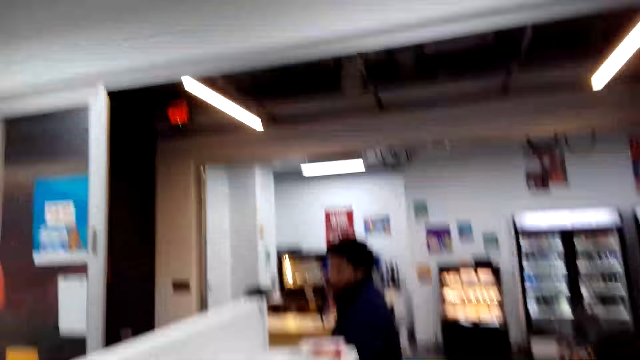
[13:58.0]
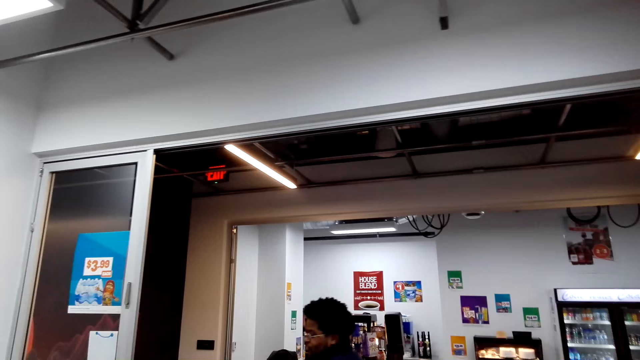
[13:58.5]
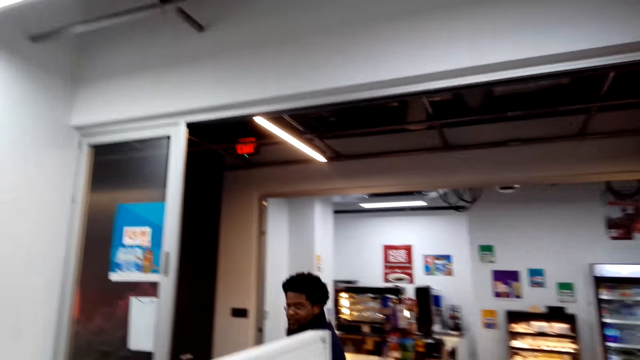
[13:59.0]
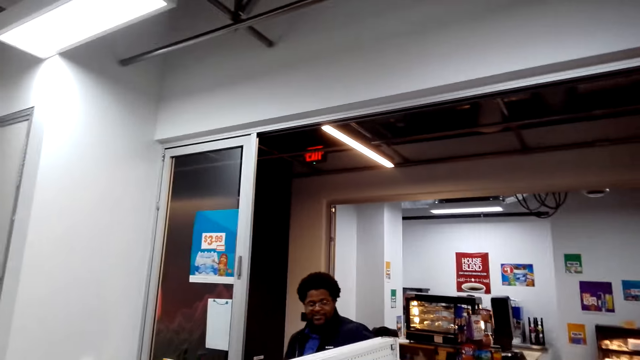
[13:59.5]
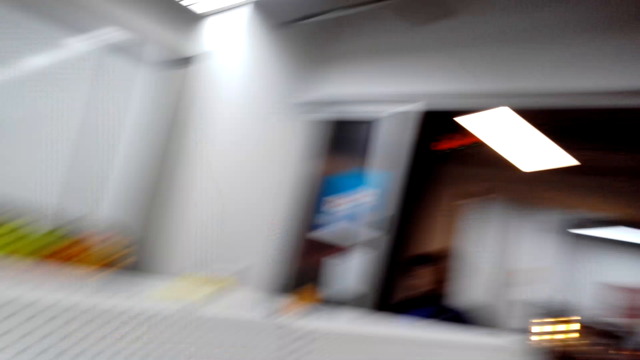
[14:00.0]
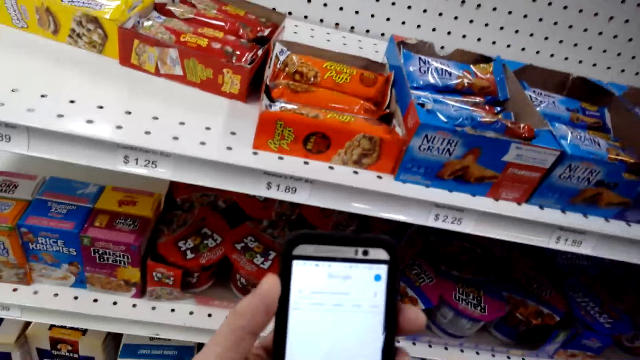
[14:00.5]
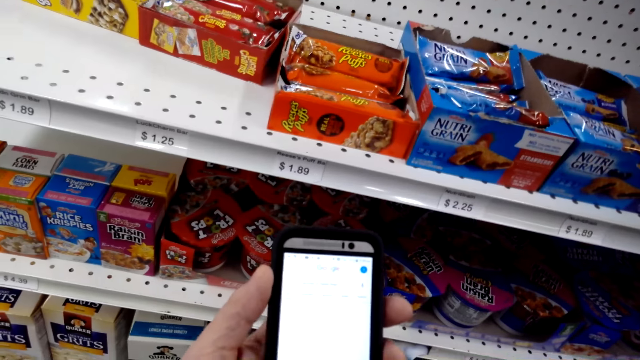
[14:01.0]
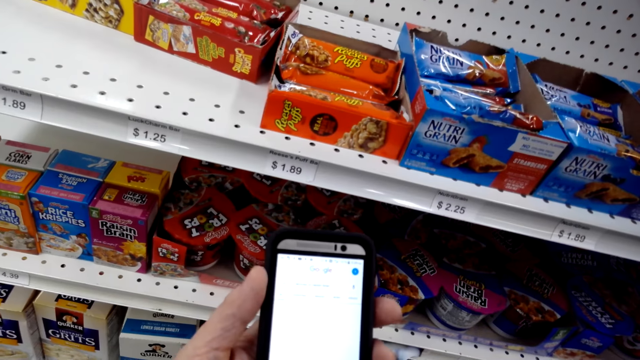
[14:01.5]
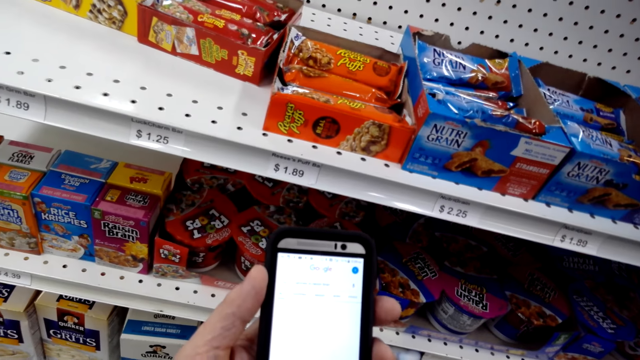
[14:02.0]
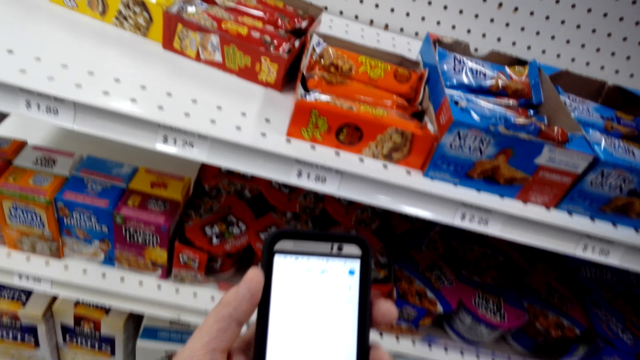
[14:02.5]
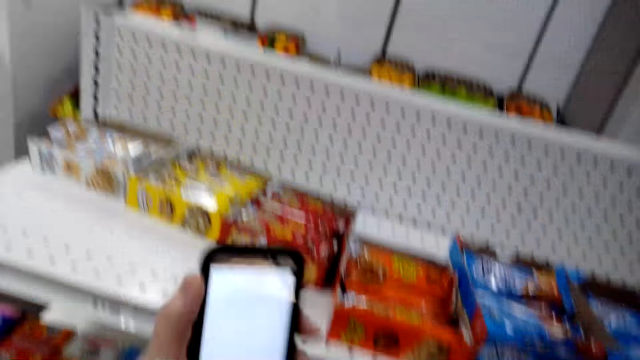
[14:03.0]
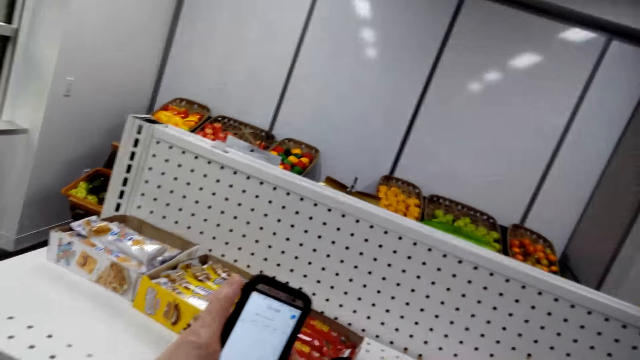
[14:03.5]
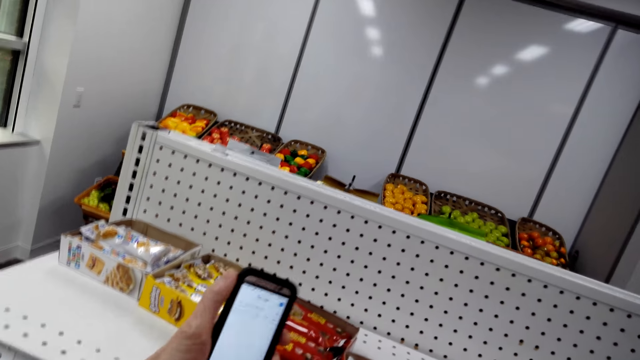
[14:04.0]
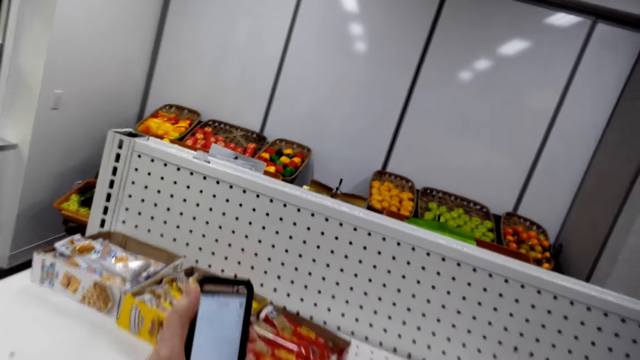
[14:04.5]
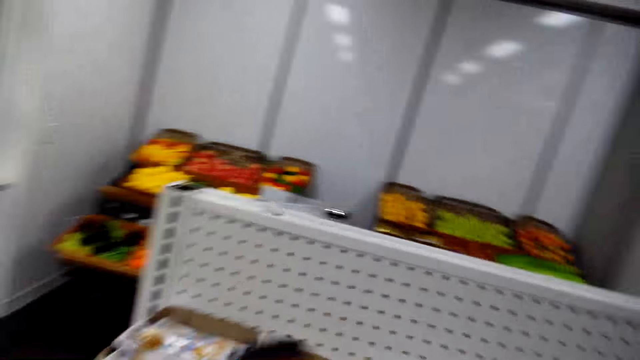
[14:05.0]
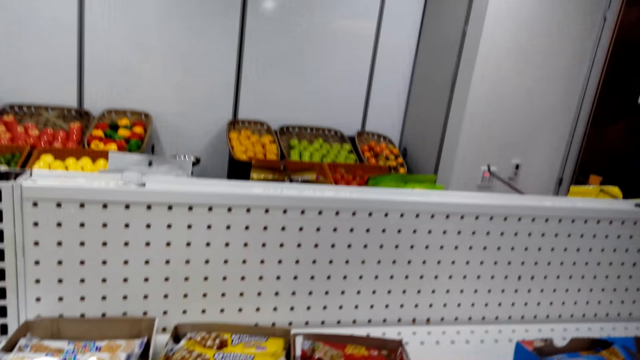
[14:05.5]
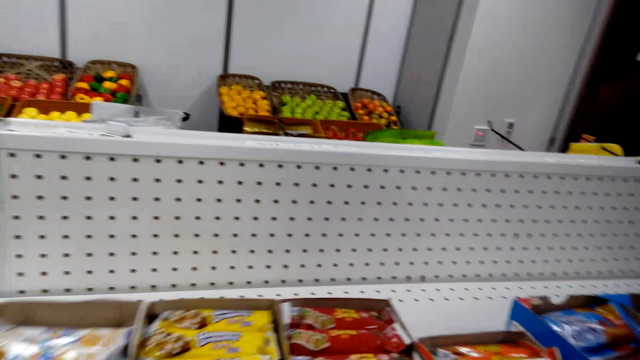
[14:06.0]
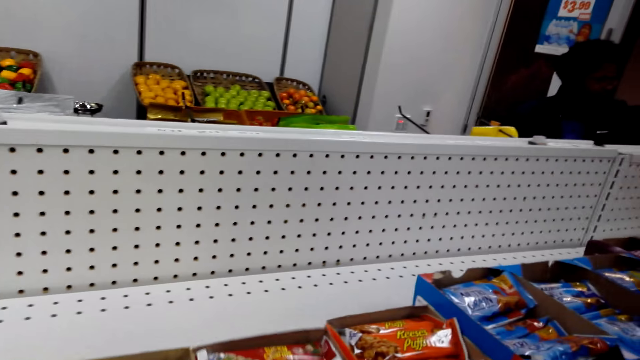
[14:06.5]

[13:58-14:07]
The camera wearer looks at the phone. They press the phone. They pick up the pack of biscuits.

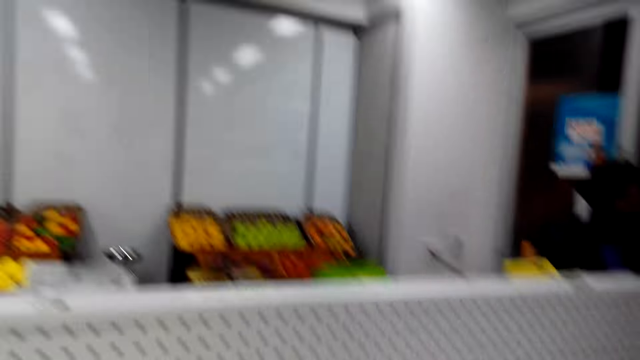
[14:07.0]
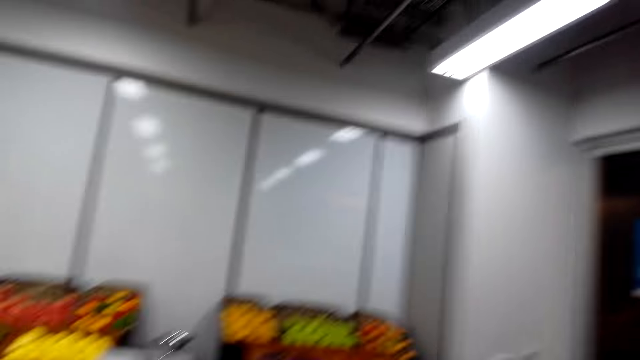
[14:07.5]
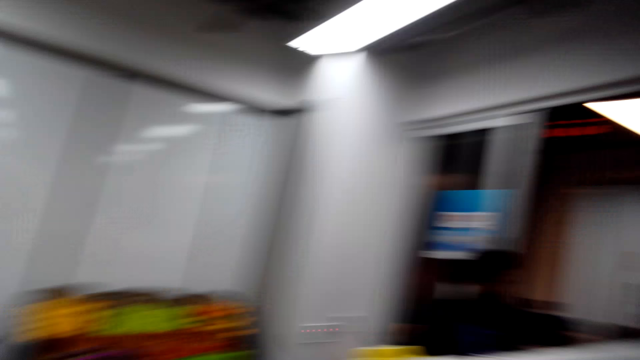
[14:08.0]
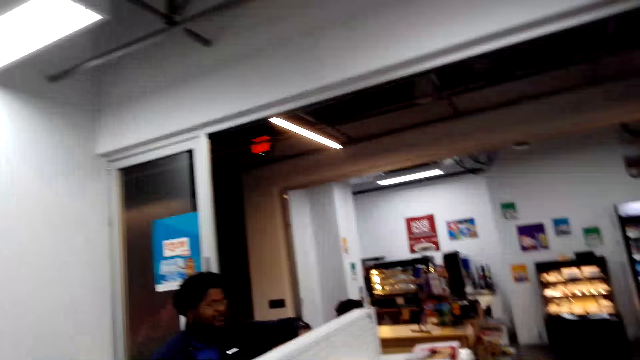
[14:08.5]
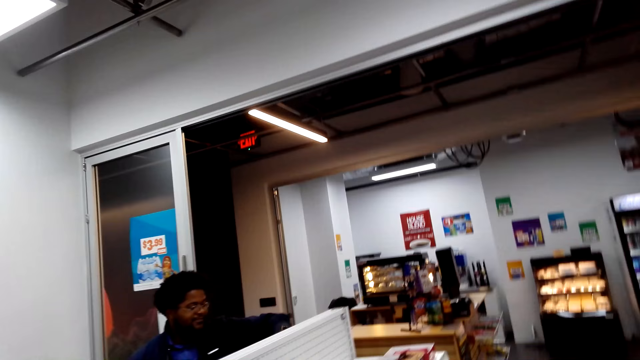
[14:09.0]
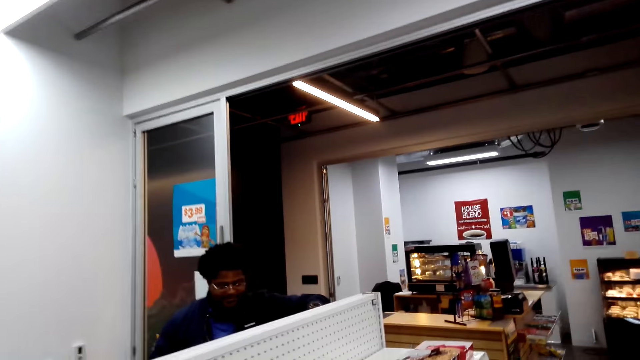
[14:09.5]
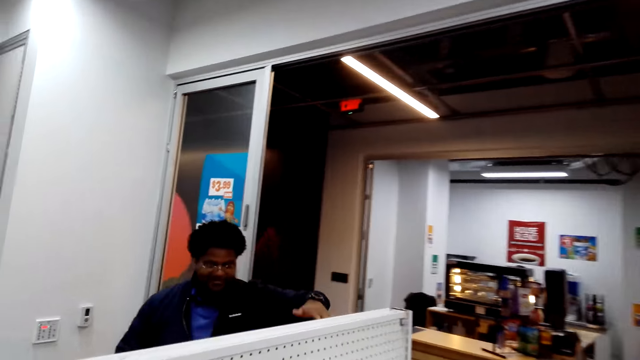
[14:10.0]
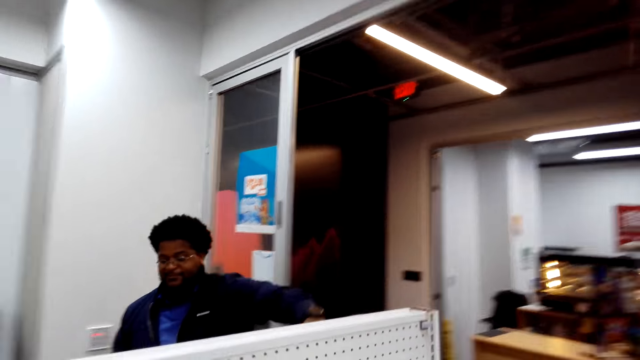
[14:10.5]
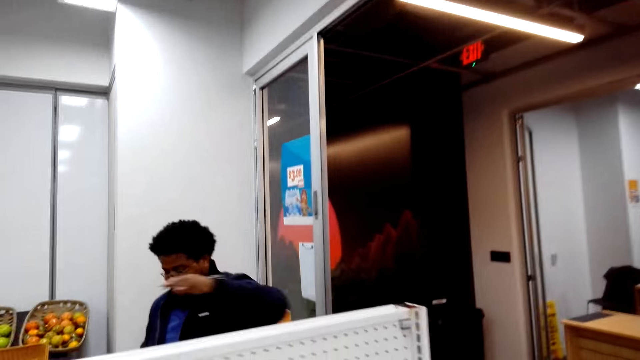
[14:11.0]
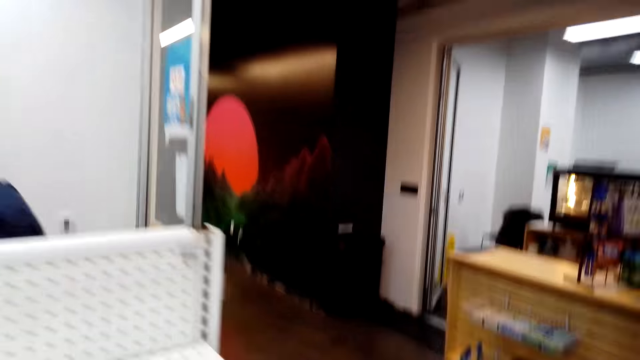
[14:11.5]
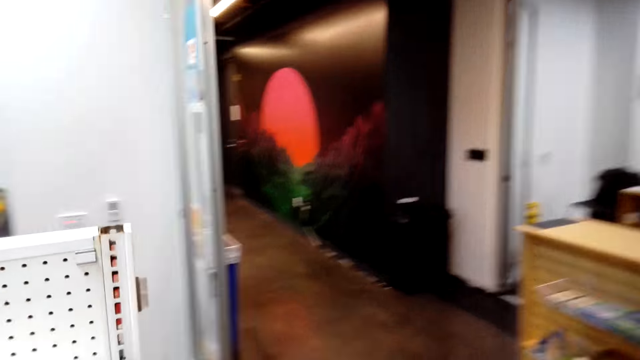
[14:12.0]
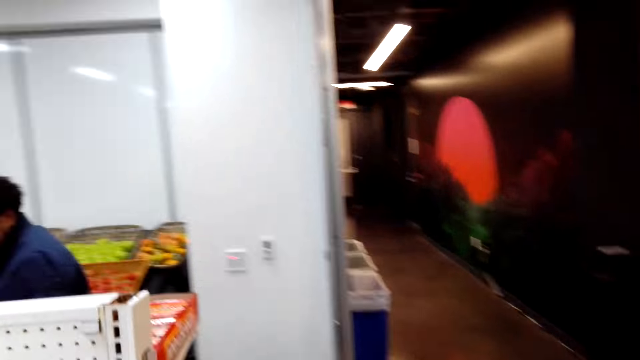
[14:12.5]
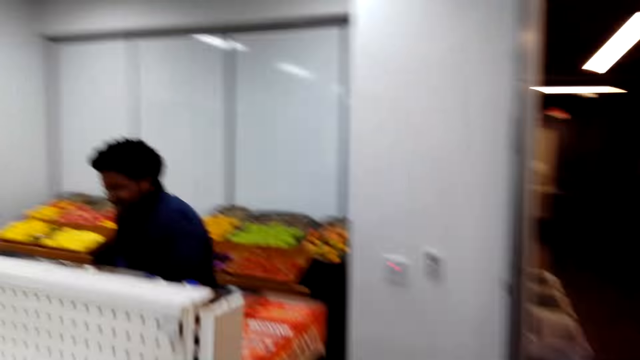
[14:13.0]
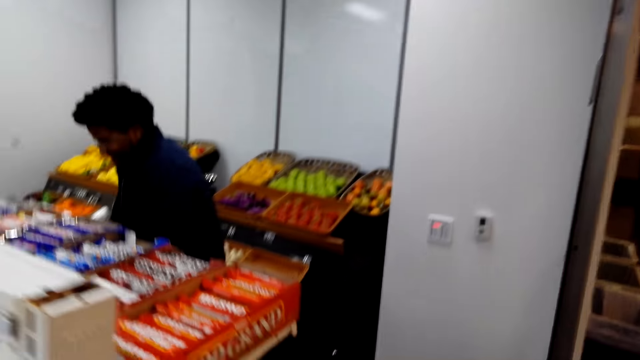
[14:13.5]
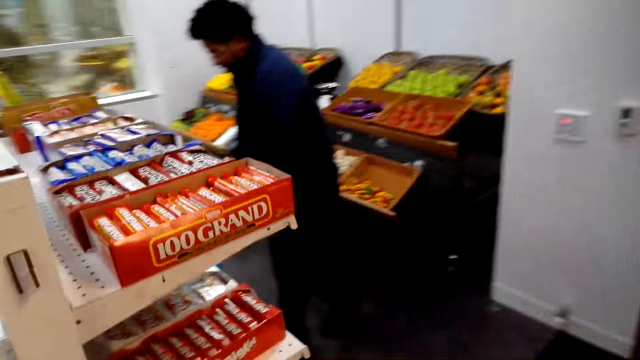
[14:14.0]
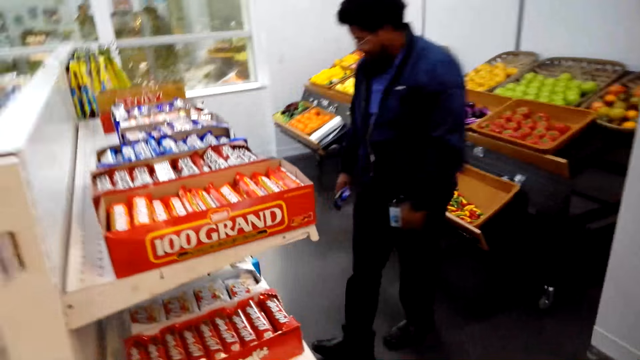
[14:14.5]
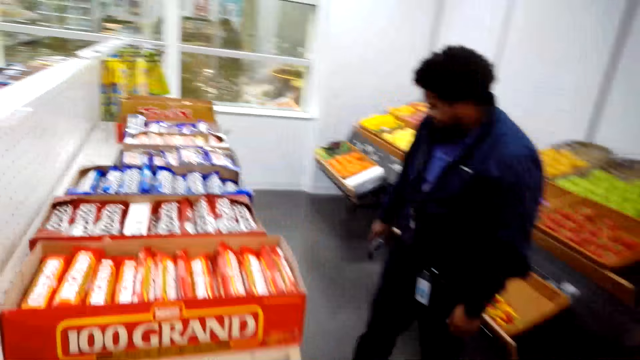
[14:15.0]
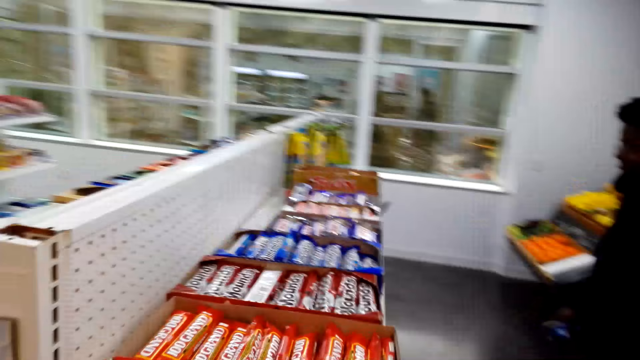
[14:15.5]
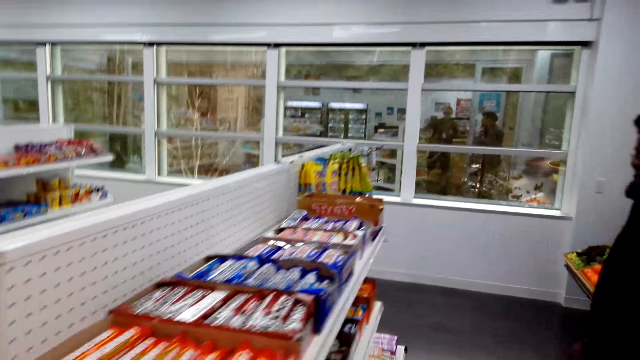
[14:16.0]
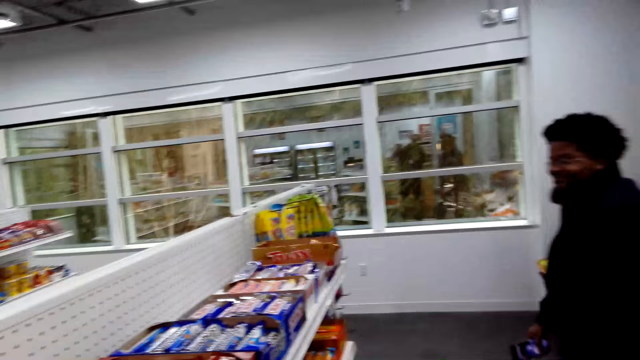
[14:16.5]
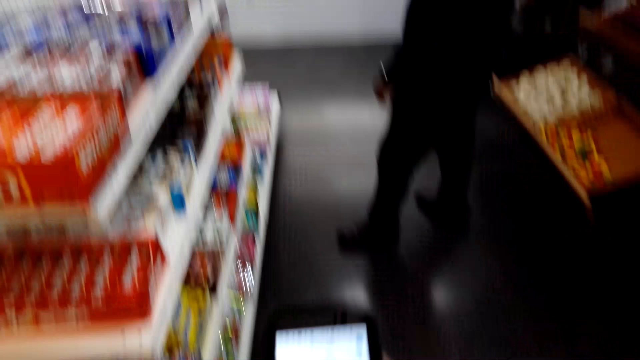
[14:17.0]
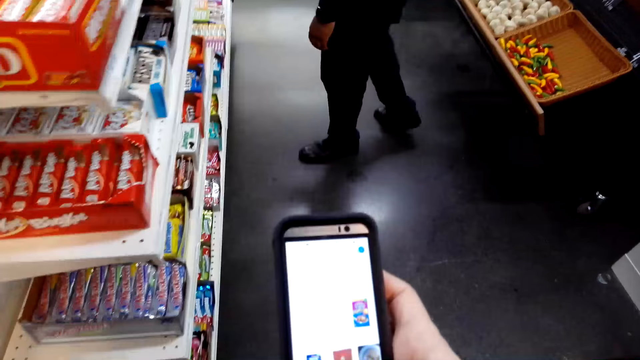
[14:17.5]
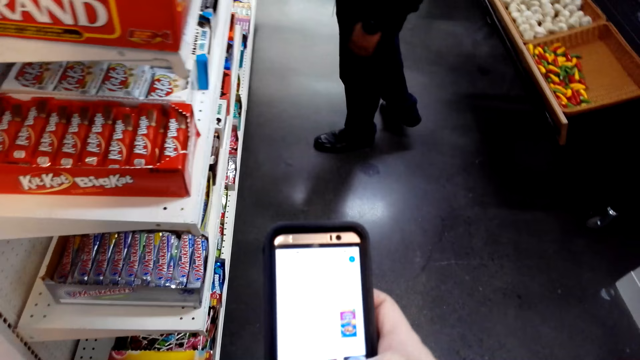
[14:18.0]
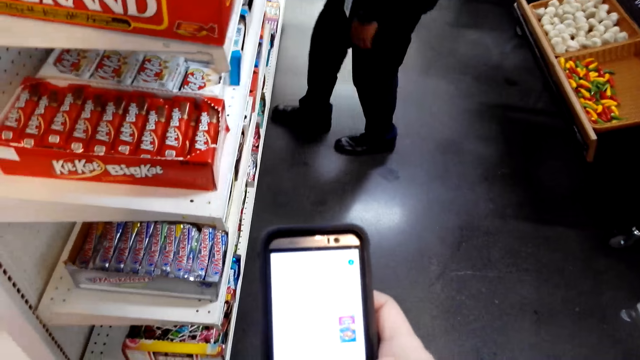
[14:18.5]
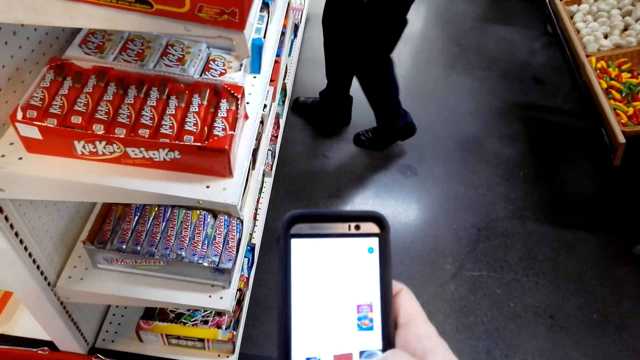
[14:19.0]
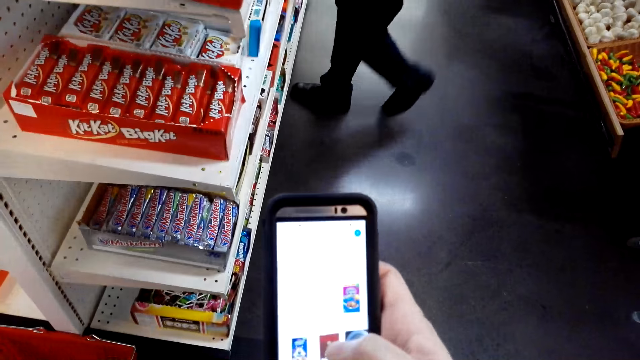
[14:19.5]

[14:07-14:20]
The camera wearer walks. They converse with a man. The man walks in the supermarket. The camera wearer converses with the man. They look at the shelf. They scroll through the phone, talk, and walk around. They press the phone.
